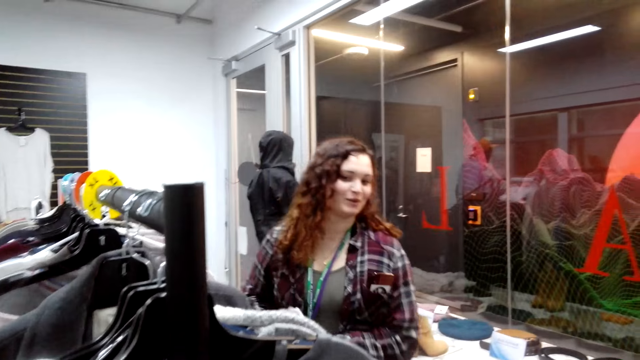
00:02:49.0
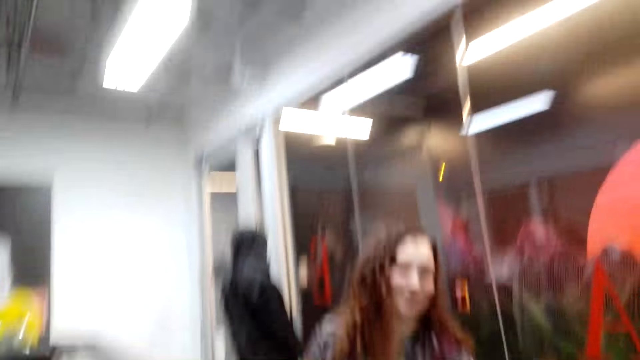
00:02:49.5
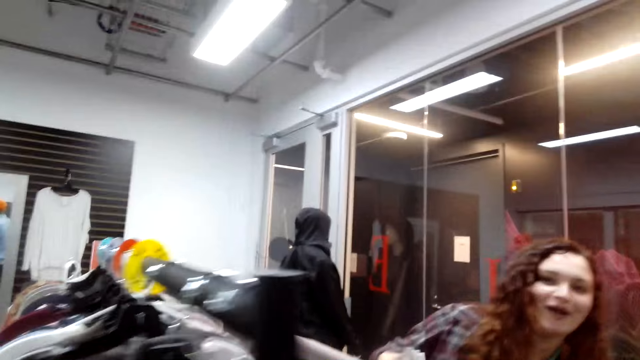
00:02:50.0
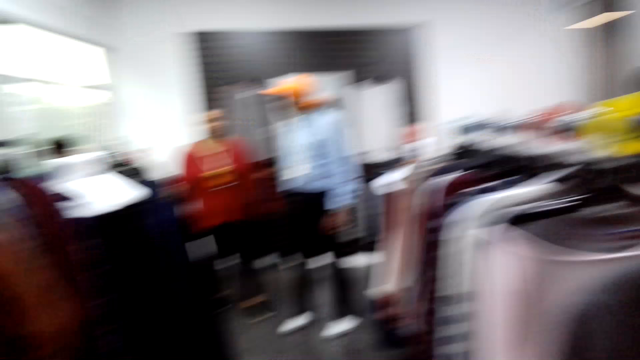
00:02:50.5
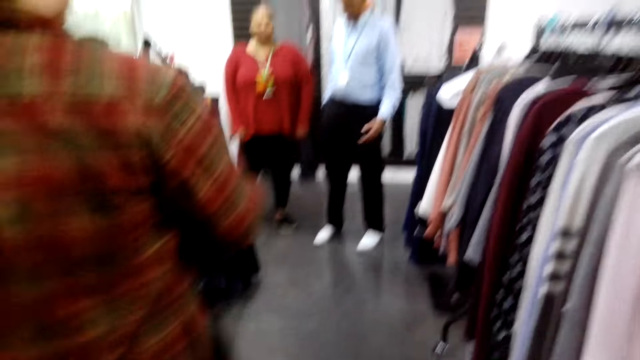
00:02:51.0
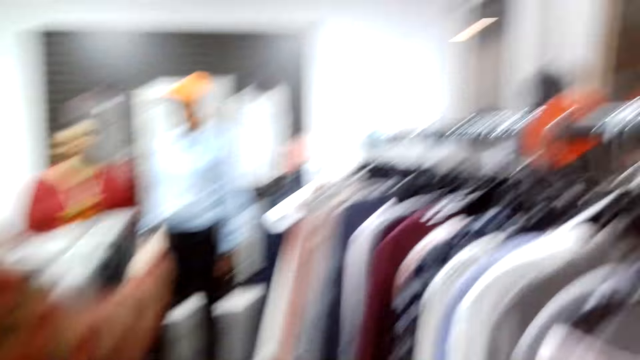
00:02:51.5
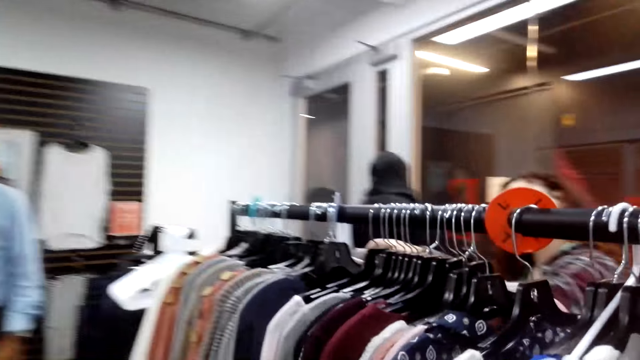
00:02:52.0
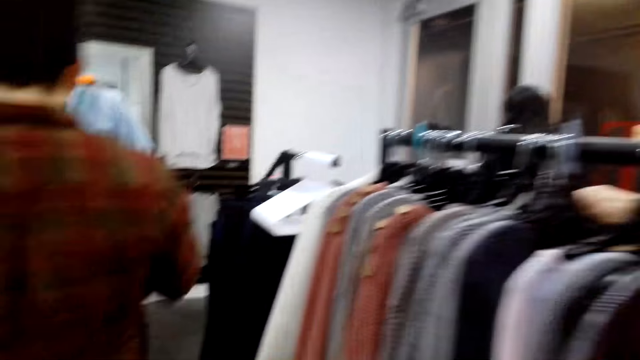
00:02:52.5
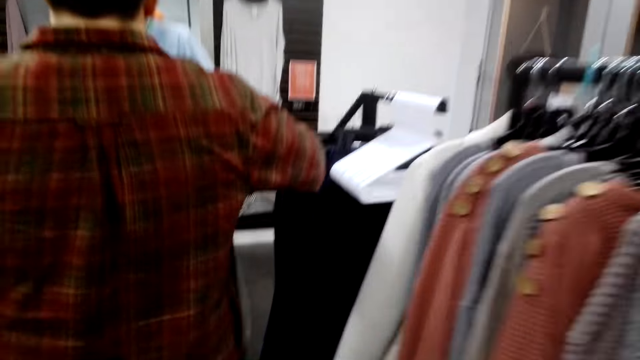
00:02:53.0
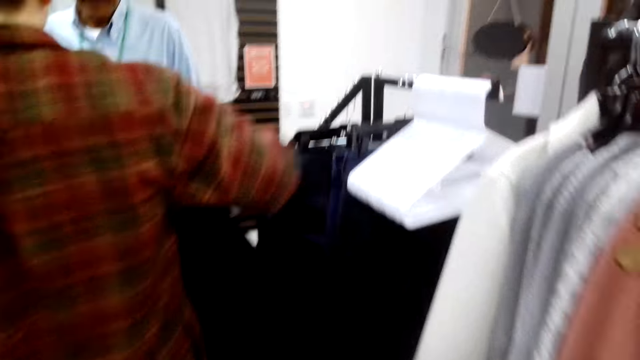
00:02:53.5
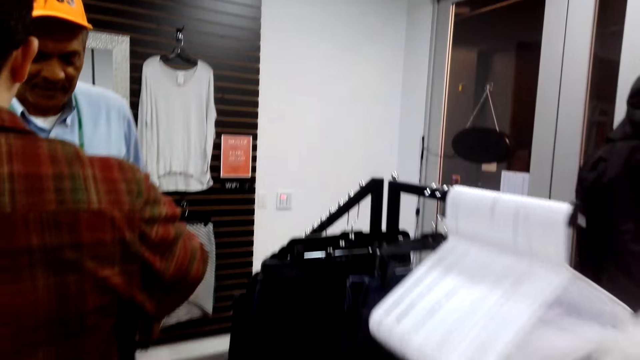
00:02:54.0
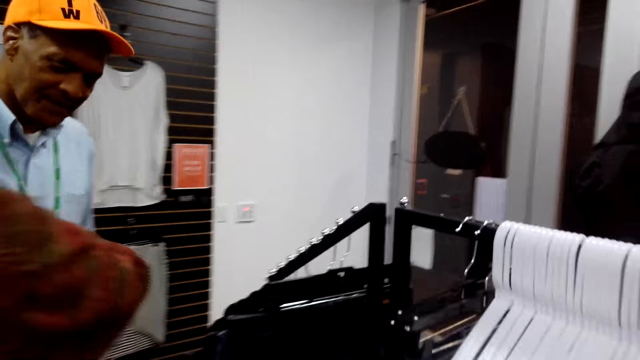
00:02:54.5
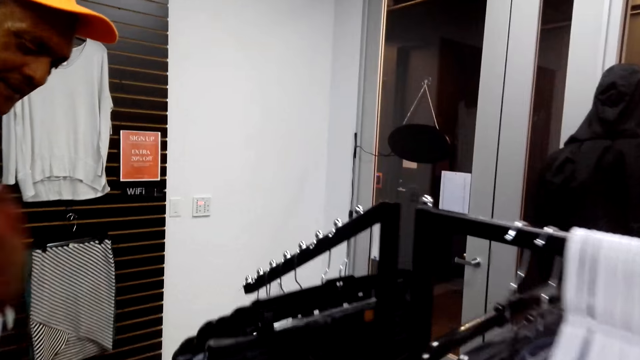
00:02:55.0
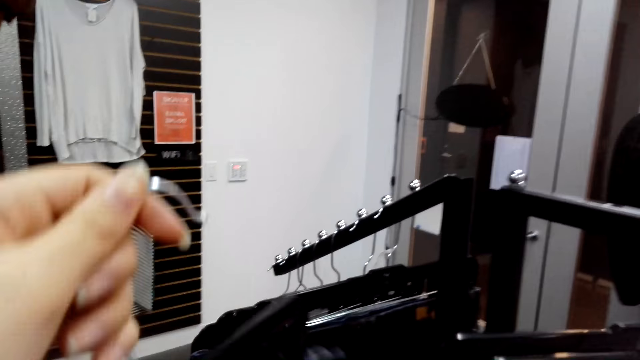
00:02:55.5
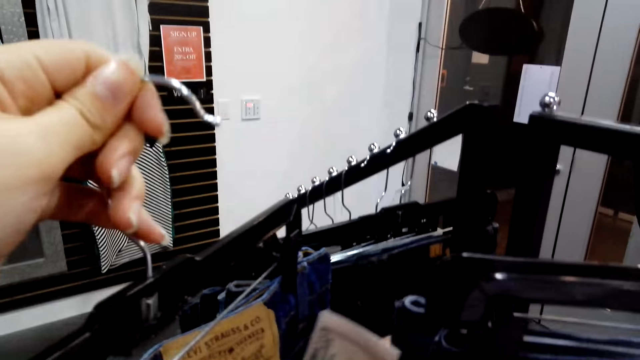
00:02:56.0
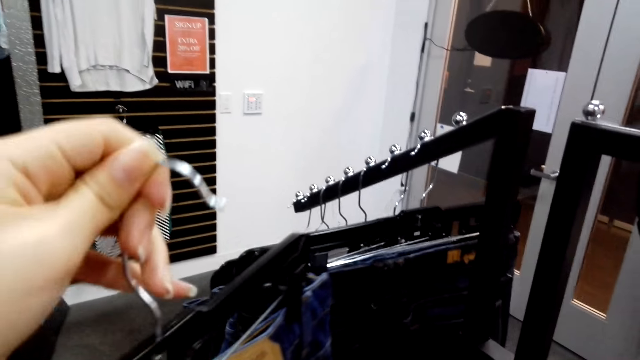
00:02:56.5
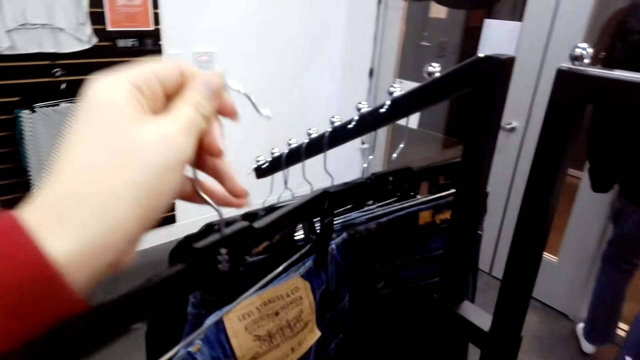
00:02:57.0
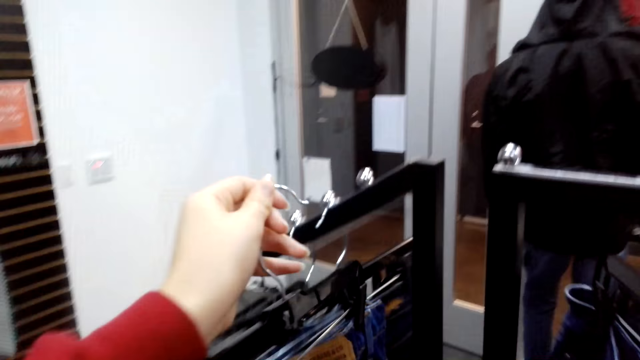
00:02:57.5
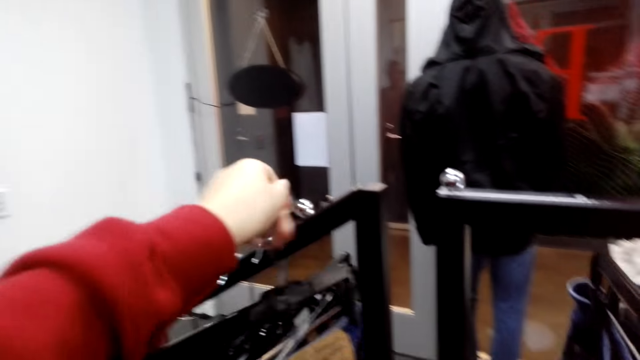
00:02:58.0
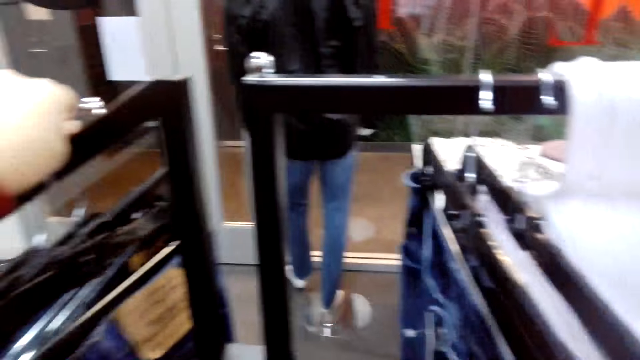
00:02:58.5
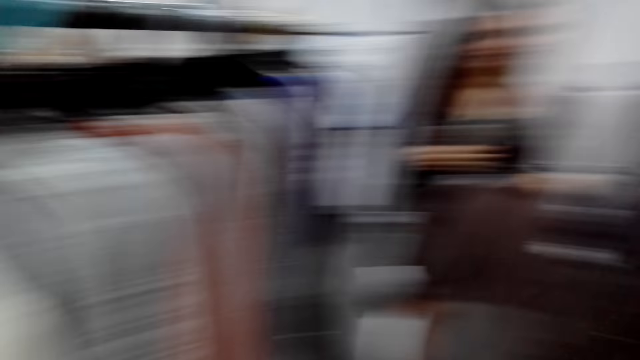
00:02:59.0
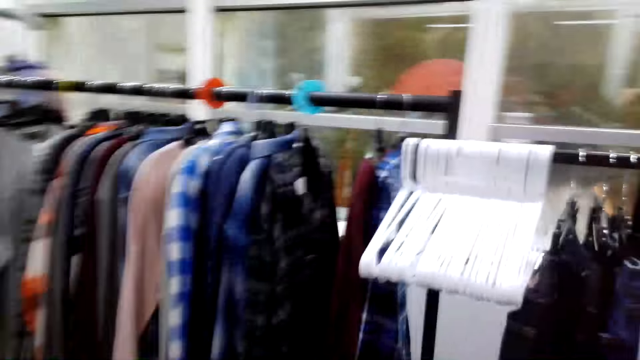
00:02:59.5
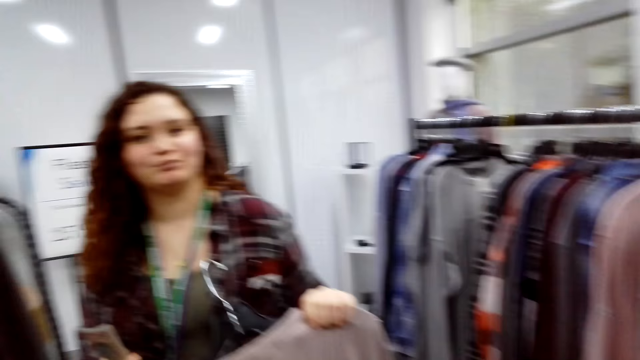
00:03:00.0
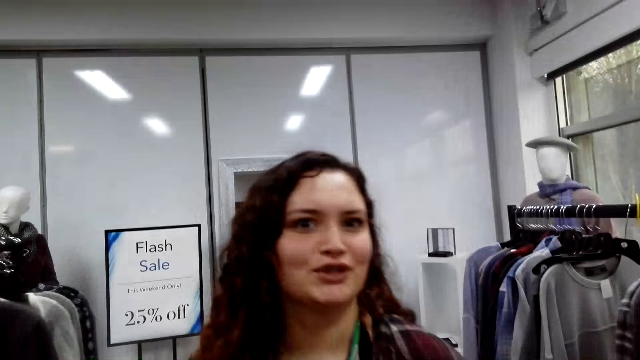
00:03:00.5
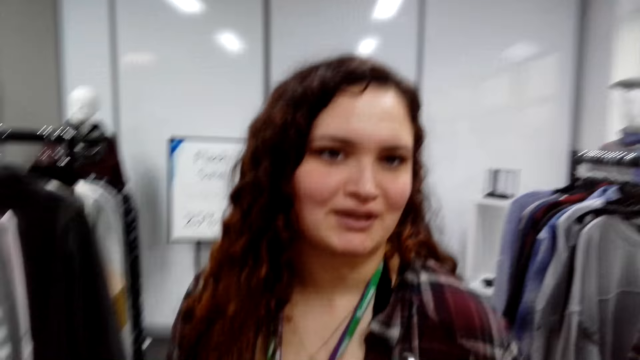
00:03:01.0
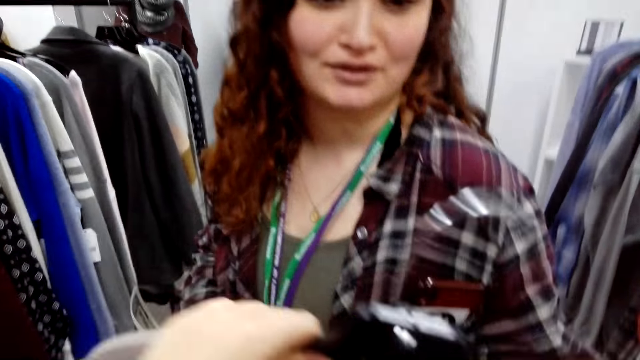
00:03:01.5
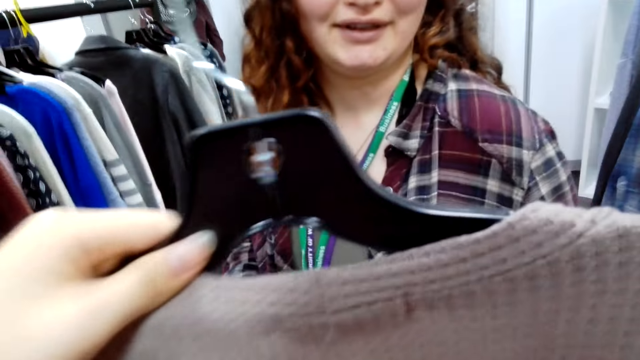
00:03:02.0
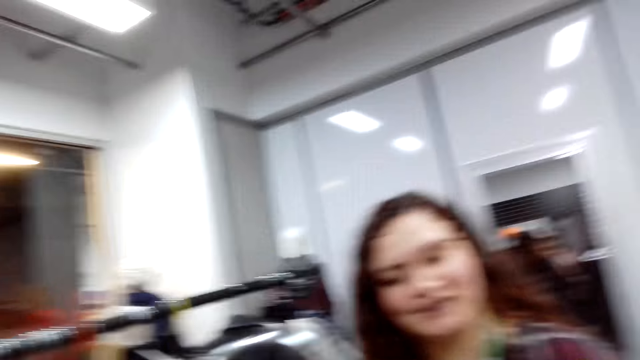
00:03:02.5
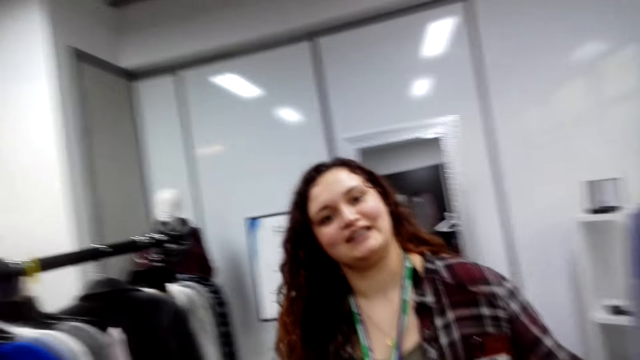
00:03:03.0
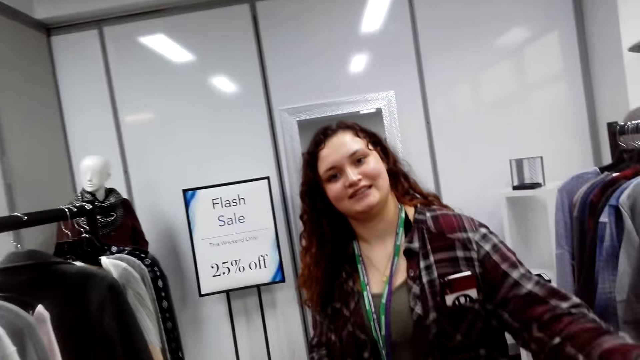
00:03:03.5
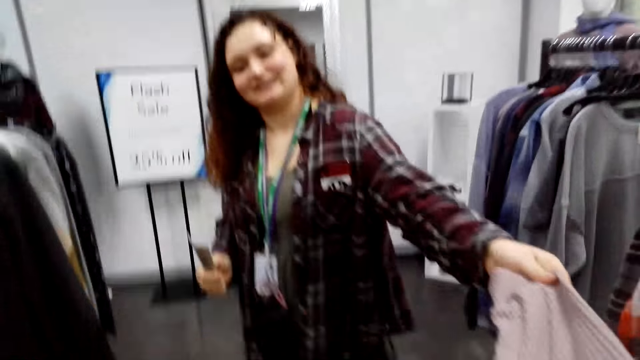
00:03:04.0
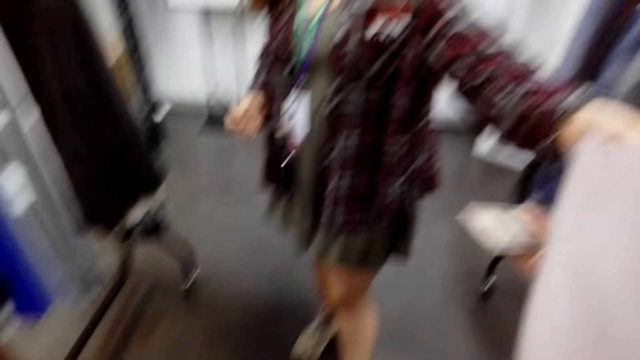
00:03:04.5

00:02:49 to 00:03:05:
The camera wearer returns the cloths at the hanger.

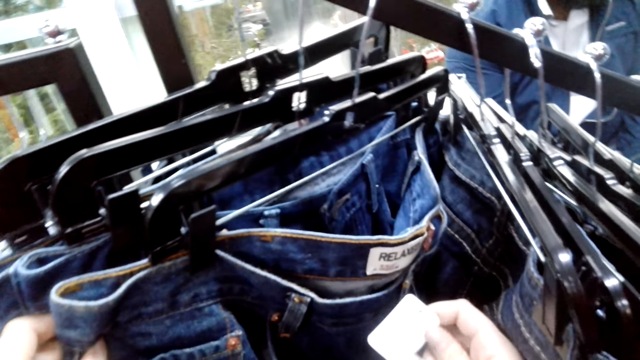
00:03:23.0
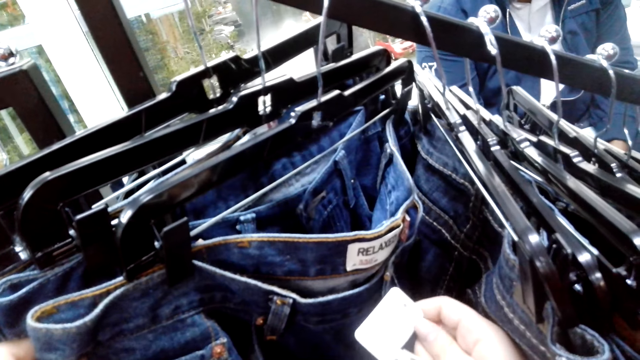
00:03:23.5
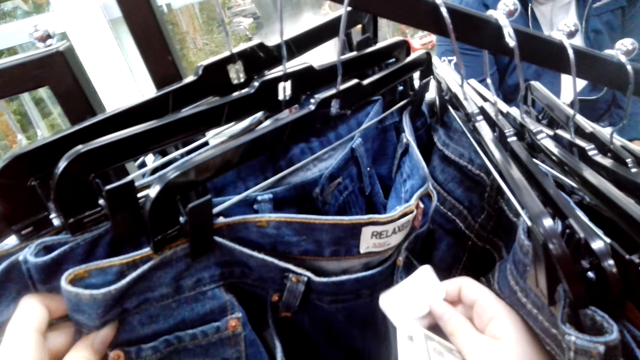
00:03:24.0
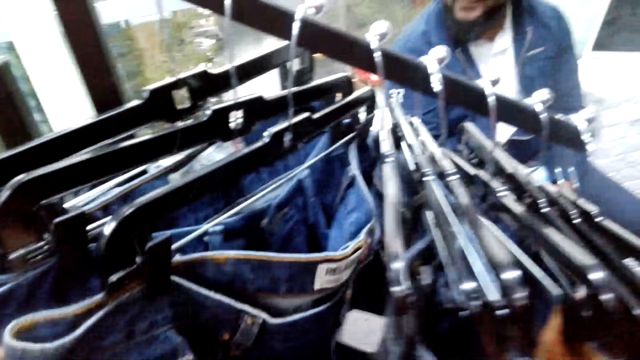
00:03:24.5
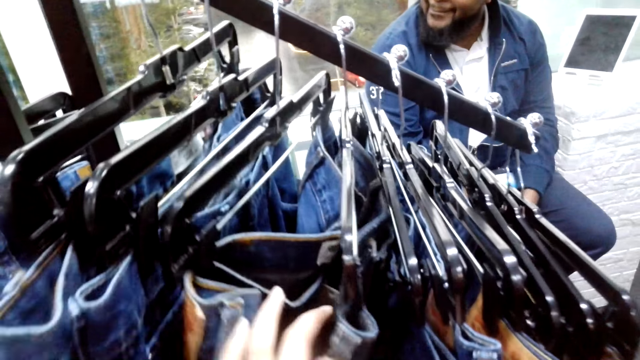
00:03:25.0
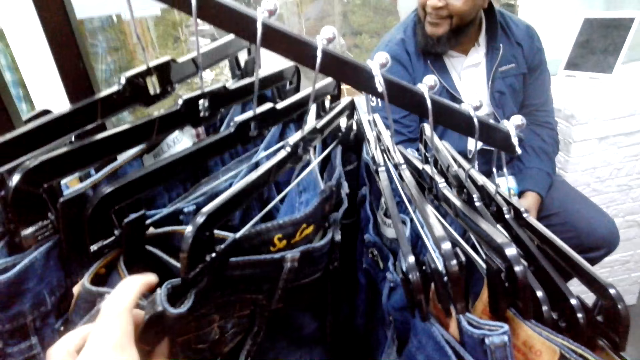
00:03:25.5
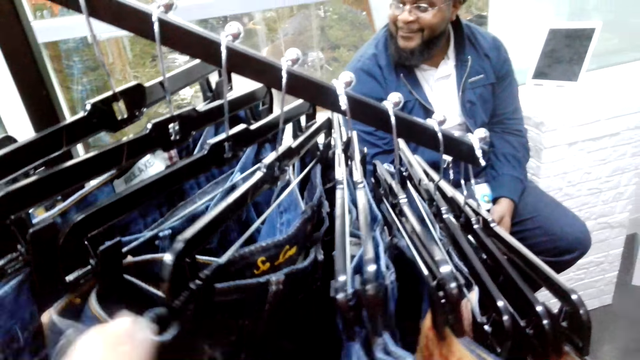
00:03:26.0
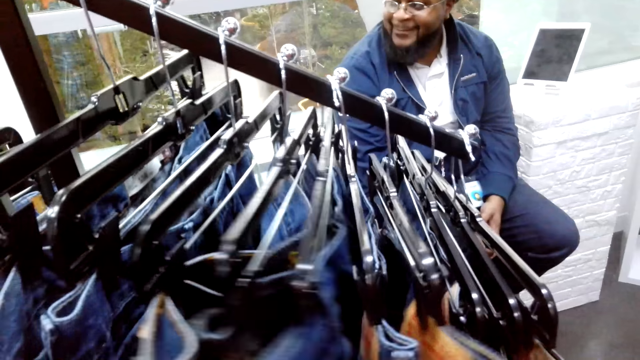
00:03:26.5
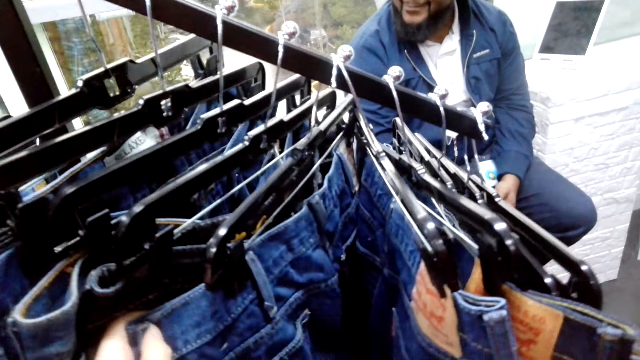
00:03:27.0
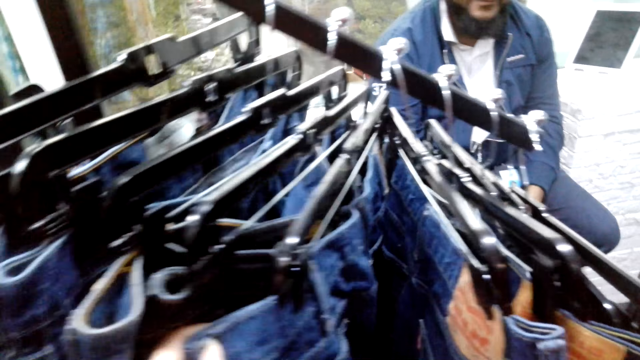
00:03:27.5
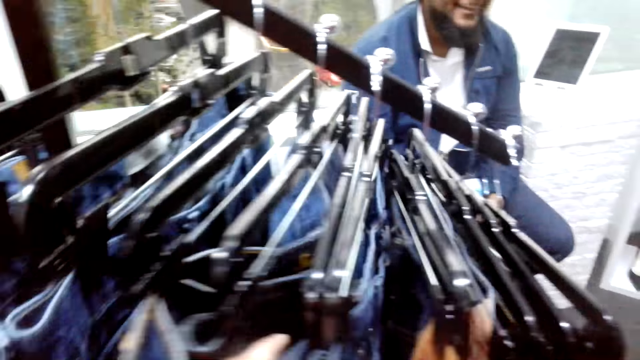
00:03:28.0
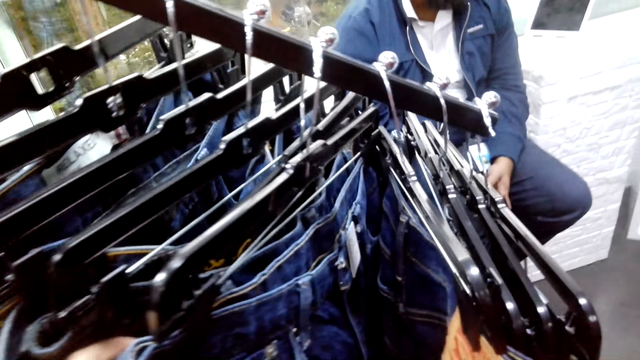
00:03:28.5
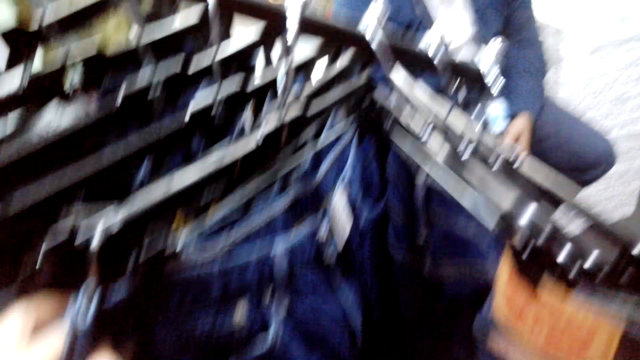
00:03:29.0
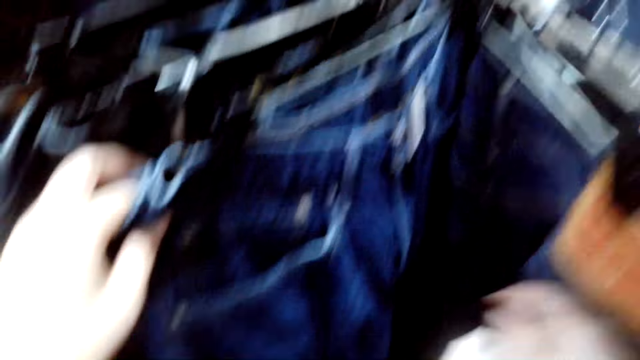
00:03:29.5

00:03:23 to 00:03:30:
The camera wearer looks at the trouser tag.
